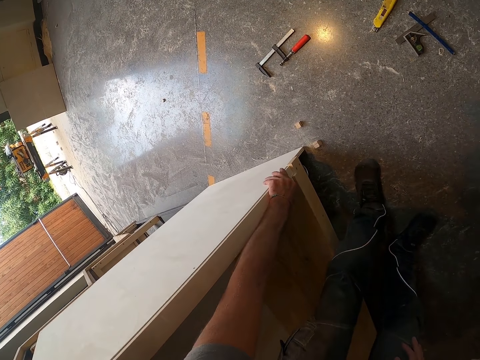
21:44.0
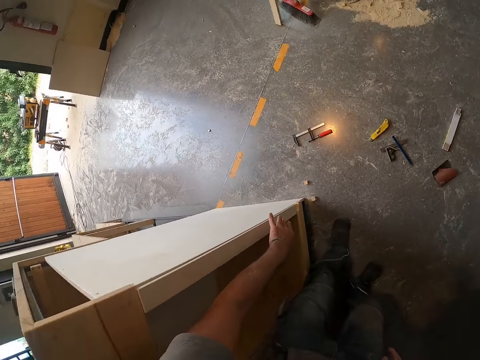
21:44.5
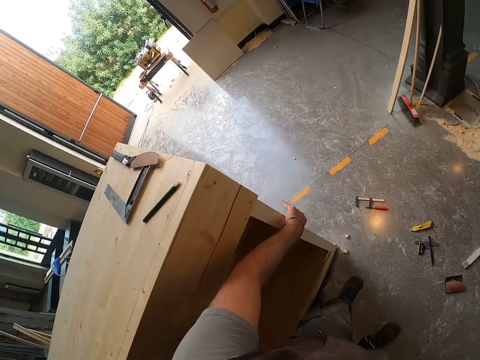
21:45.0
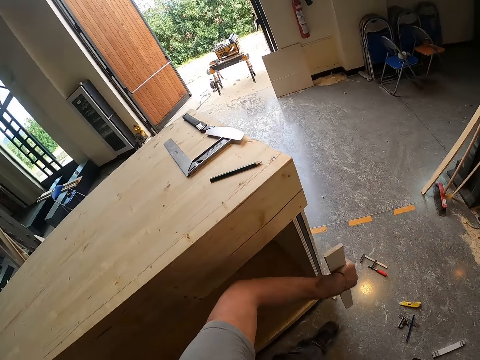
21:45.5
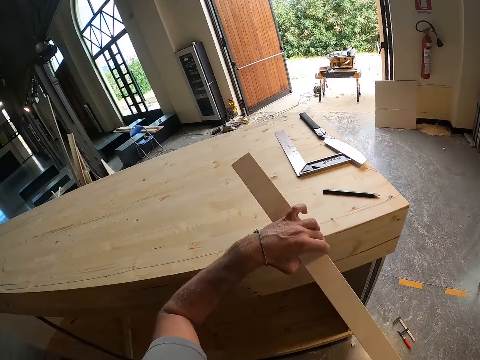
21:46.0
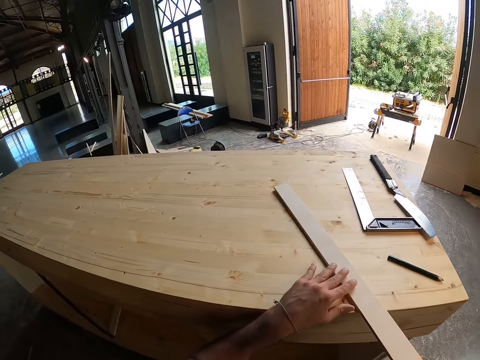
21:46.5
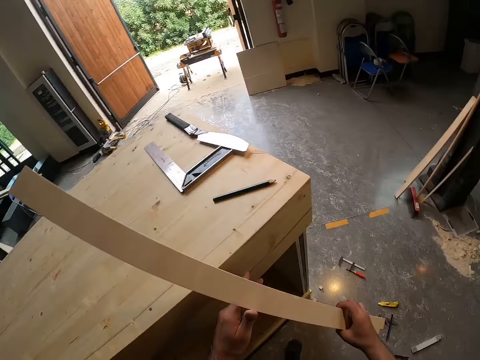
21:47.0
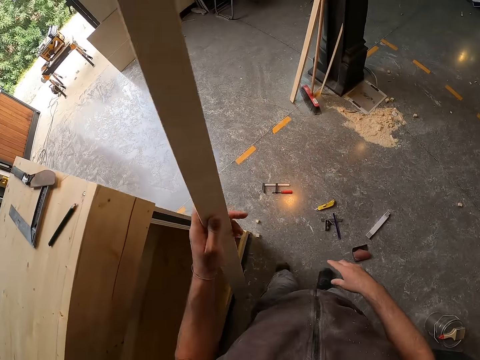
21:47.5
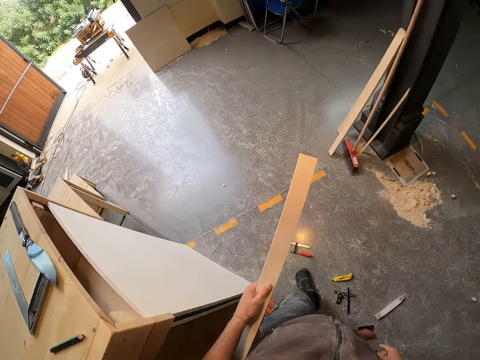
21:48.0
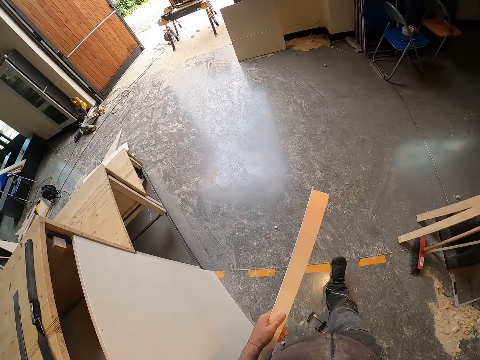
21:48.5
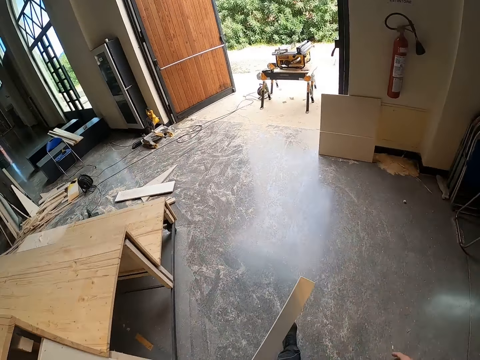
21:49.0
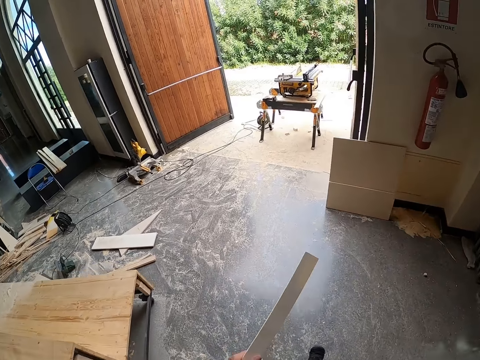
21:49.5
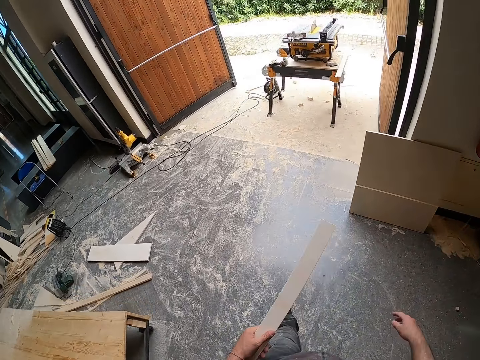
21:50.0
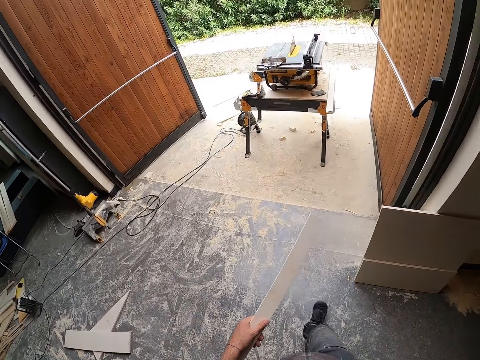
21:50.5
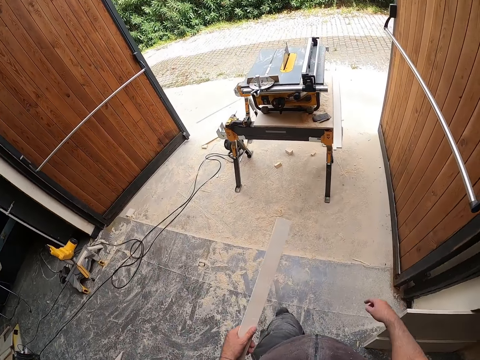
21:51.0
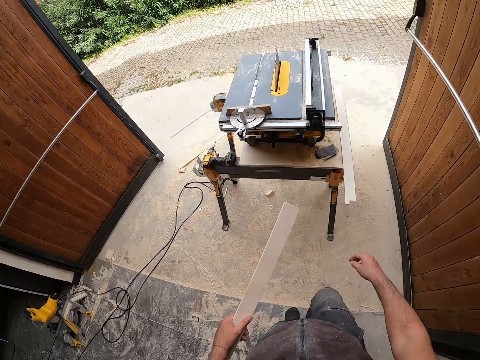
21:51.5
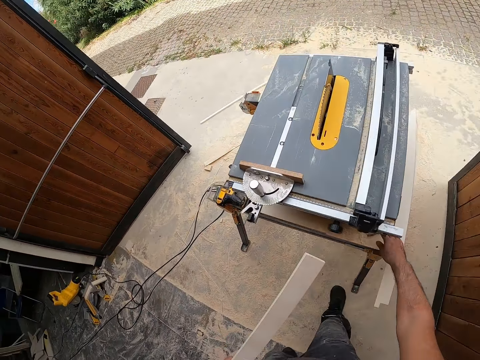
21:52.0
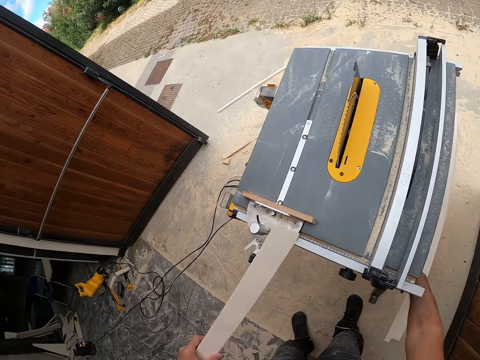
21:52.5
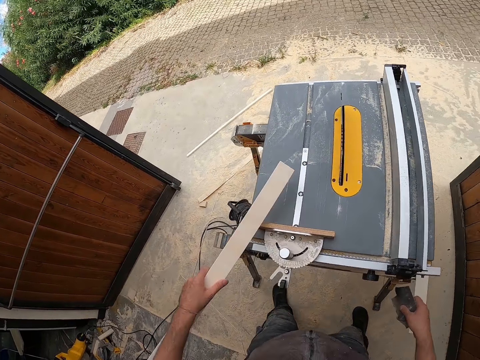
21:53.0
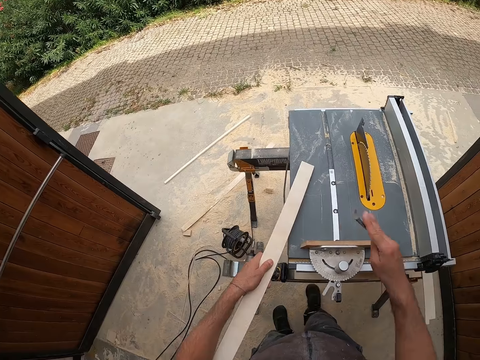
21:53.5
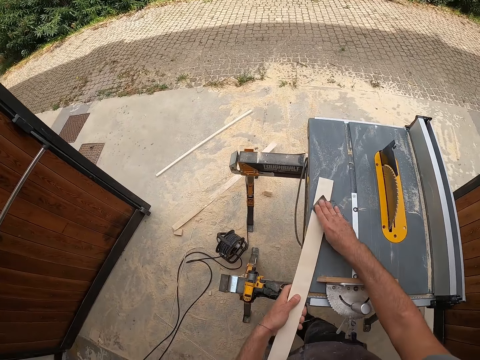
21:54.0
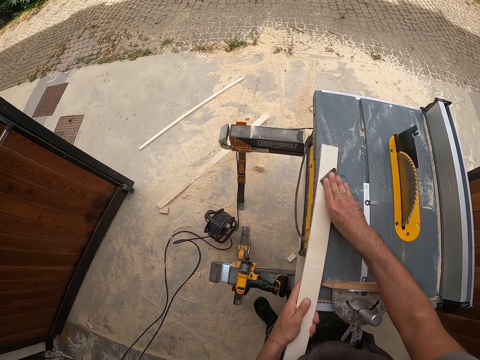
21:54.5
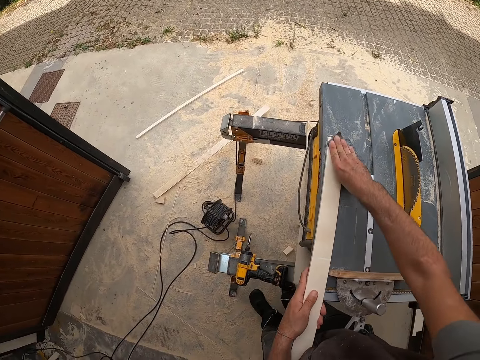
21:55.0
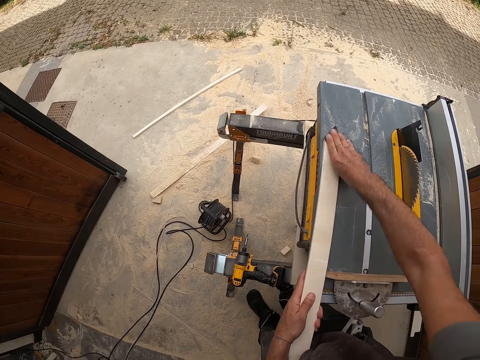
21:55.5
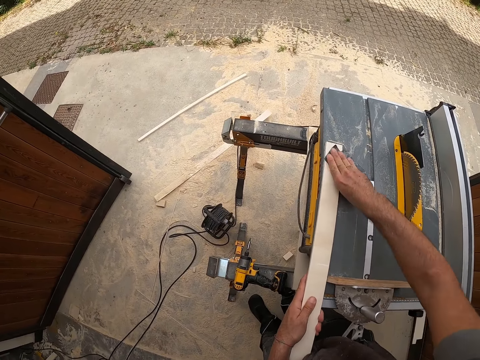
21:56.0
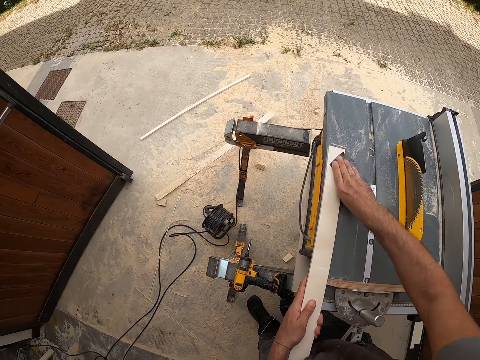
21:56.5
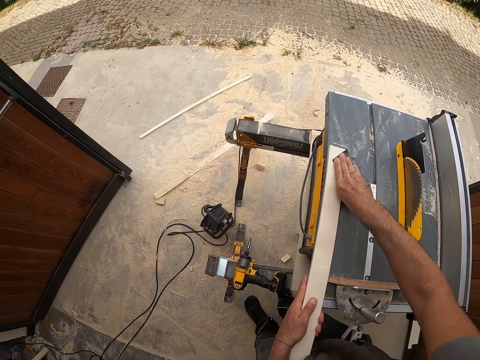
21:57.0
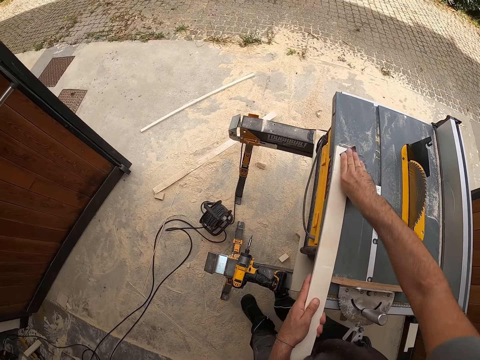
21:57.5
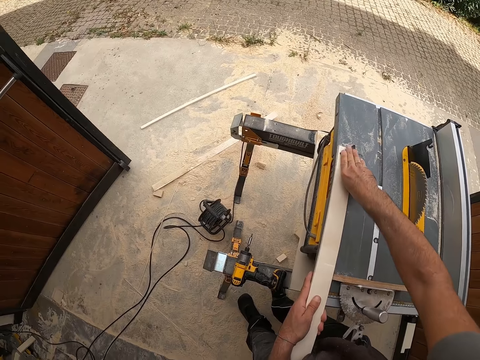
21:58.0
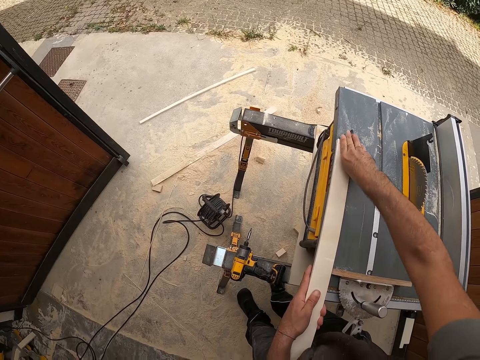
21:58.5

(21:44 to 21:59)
The camera wearer removes the piece of wood from the side of the wooden stair platform with his left hand. He places the piece of wood on the wooden stair platform with his left hand. He picks the piece of wood from the wooden stair platform with his right hand. He passes the piece of wood from his right hand to his left hand. He moves outside the workshop from inside the workshop. He picks a sandpaper from under the table saw with his right hand. He adjusts the power saw. He places the piece of wood on the table saw with his left hand. He sandpapers the piece of wood with the sandpaper in his right hand.

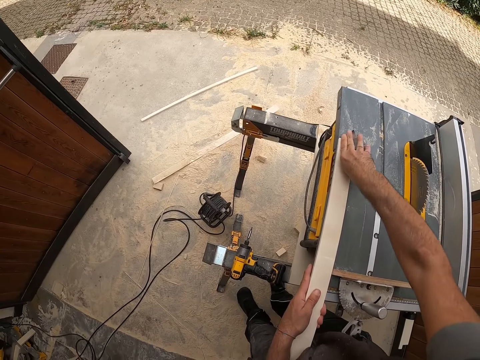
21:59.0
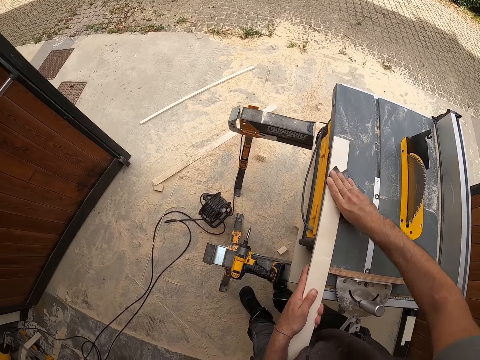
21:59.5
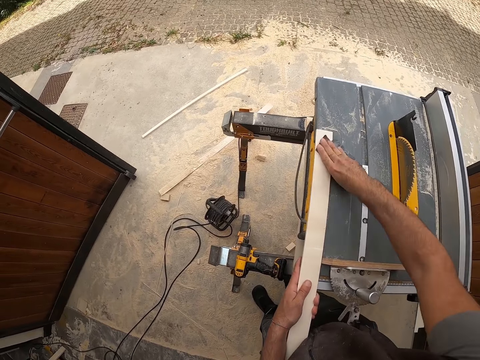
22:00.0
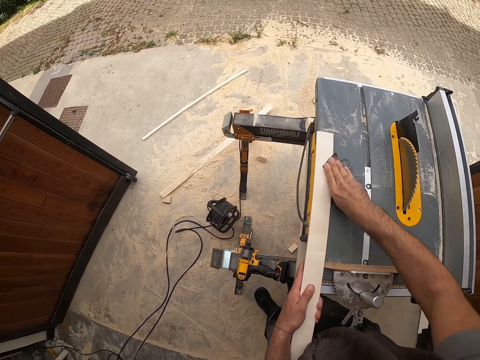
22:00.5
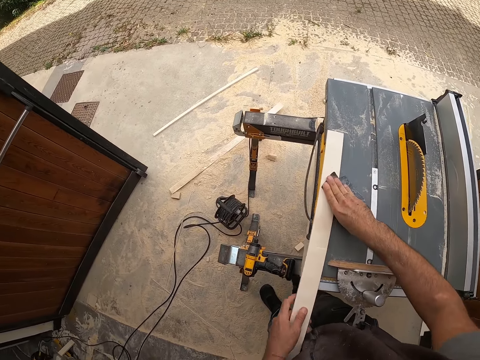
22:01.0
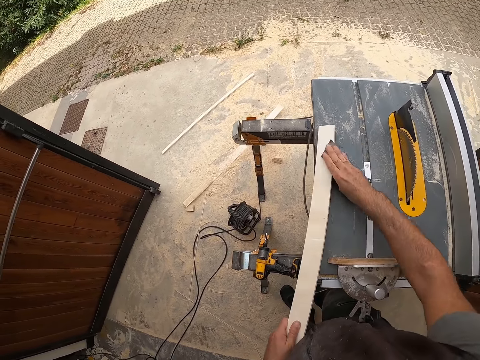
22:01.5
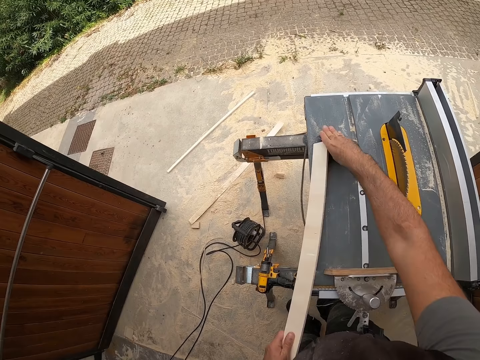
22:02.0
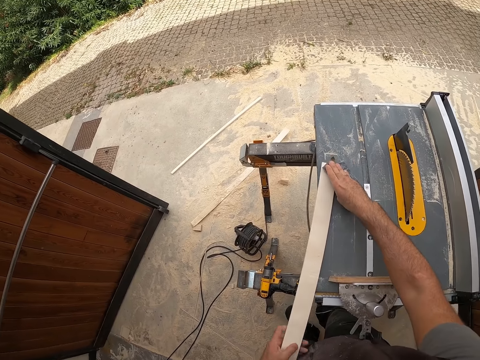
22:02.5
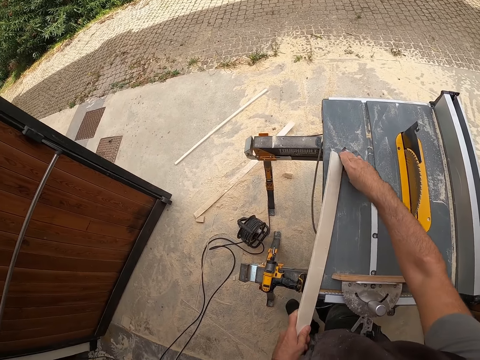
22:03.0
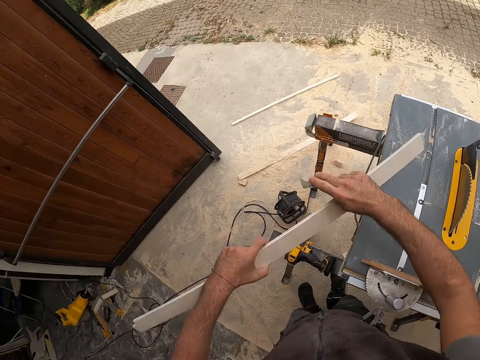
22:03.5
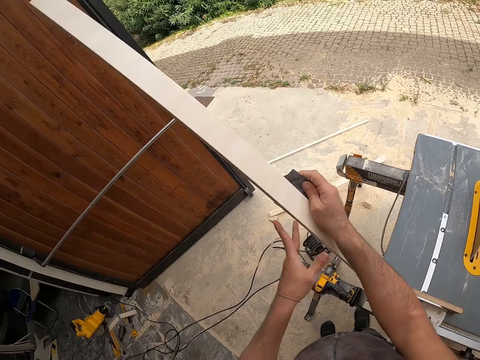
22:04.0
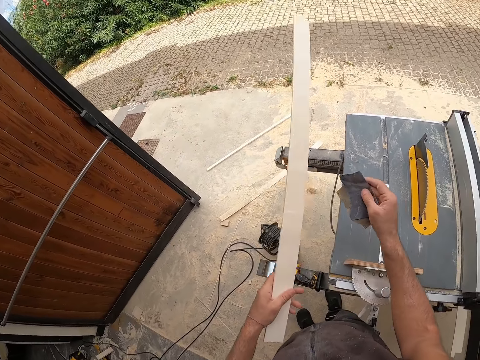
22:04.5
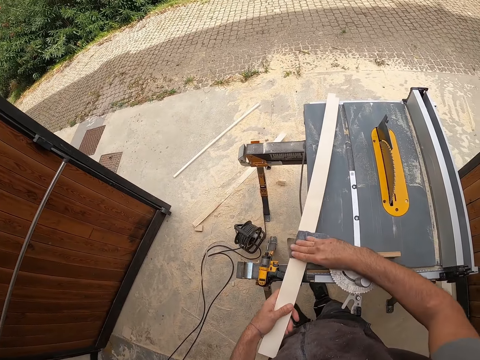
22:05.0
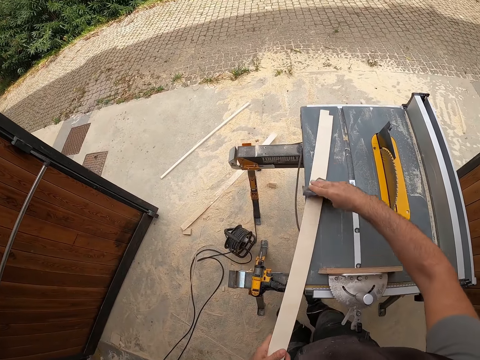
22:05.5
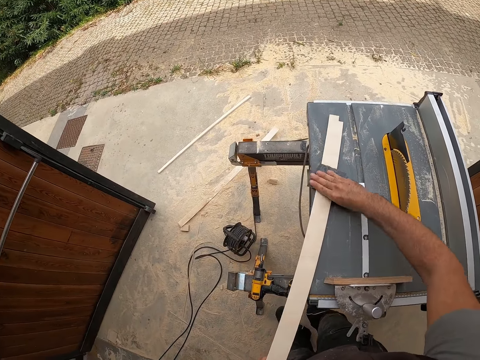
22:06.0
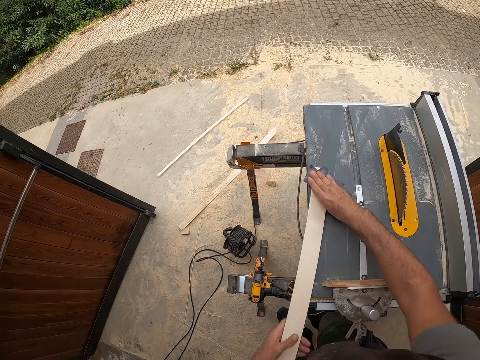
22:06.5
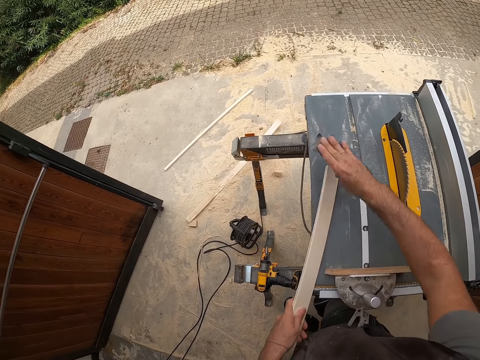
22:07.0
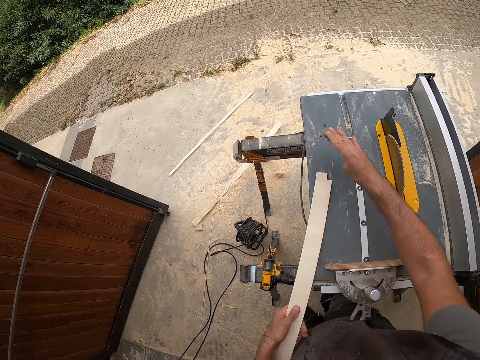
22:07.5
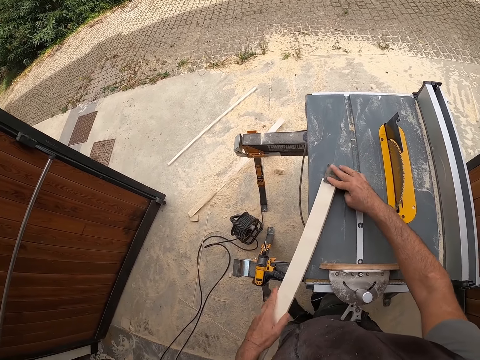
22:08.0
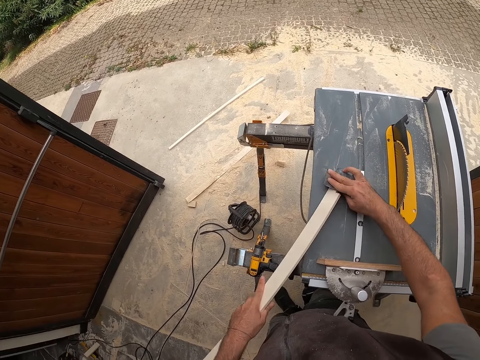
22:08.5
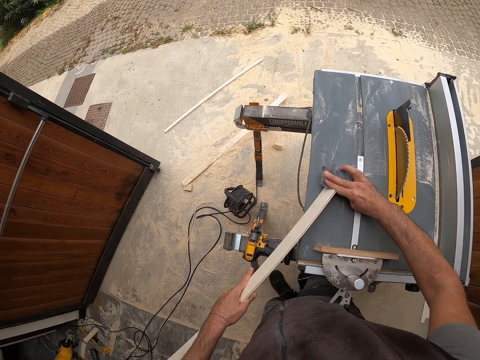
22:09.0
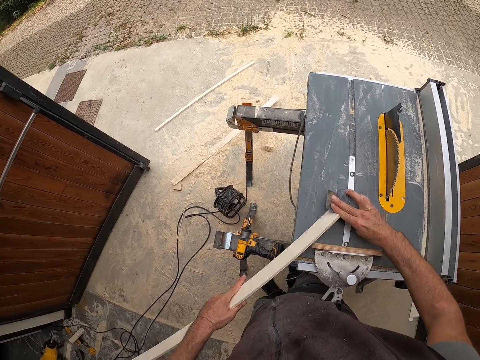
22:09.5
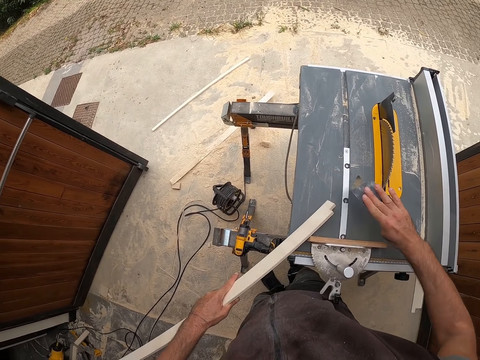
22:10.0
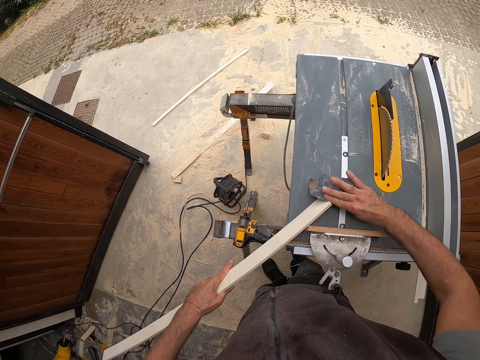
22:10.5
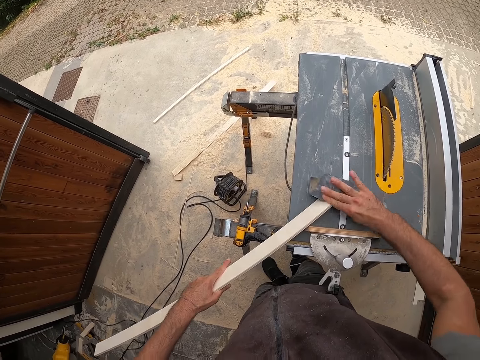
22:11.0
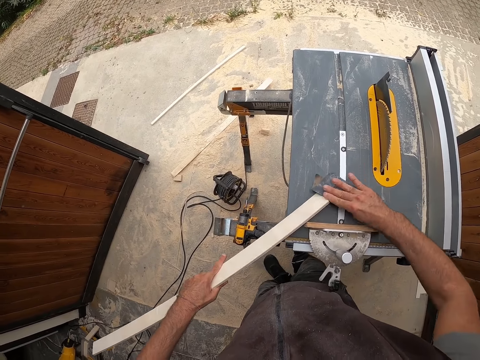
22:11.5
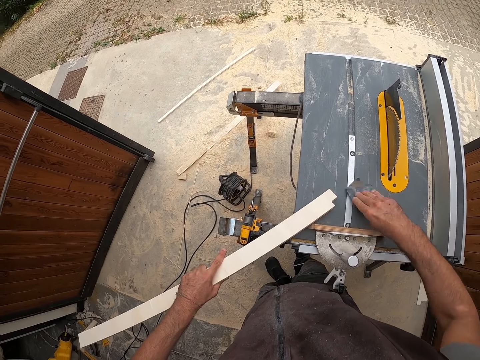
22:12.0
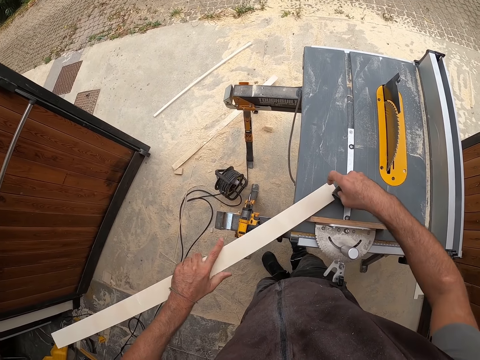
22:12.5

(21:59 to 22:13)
The camera wearer inspects the wood. They smoothen the wood with the sandpaper.
